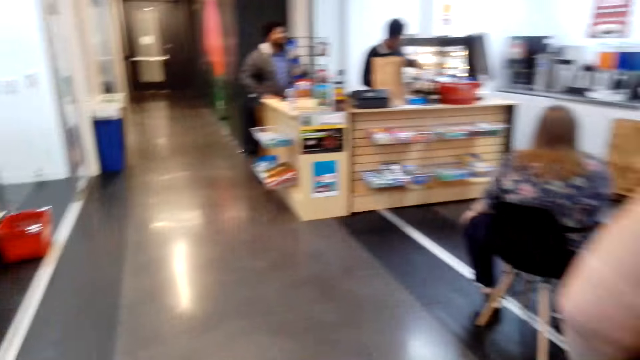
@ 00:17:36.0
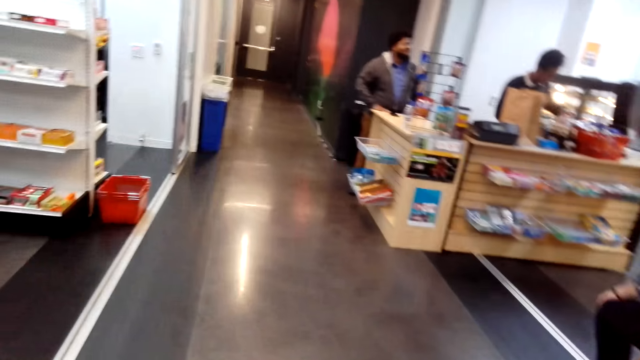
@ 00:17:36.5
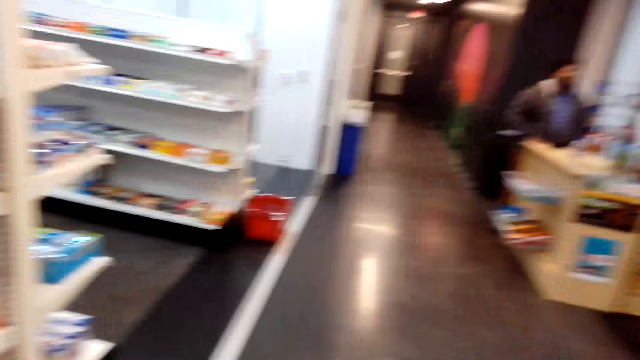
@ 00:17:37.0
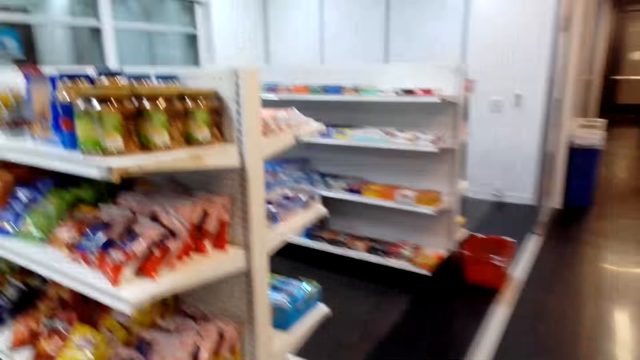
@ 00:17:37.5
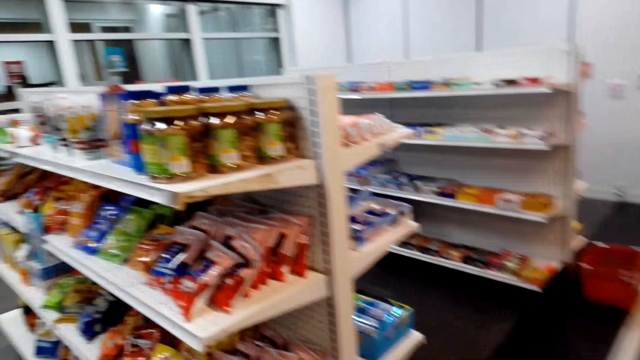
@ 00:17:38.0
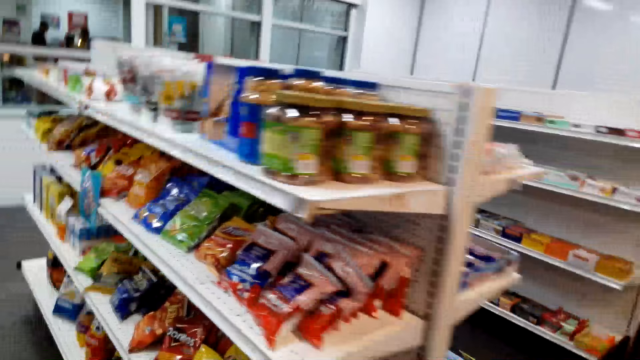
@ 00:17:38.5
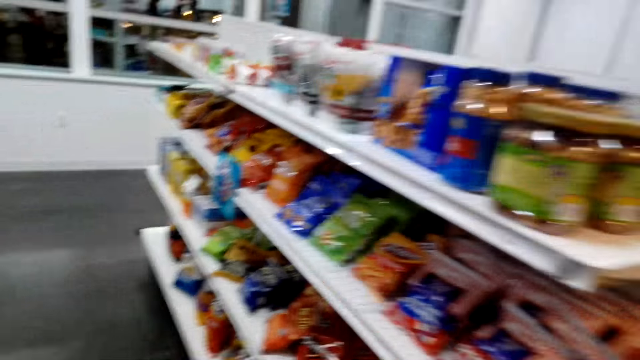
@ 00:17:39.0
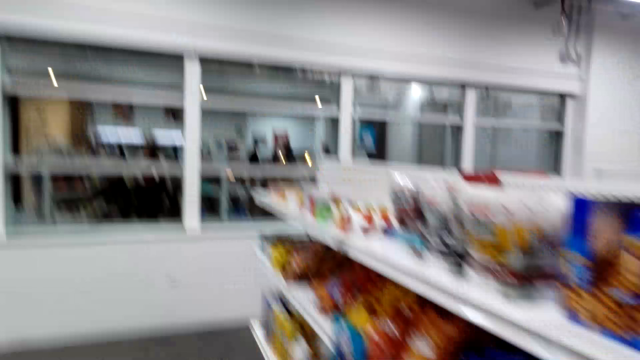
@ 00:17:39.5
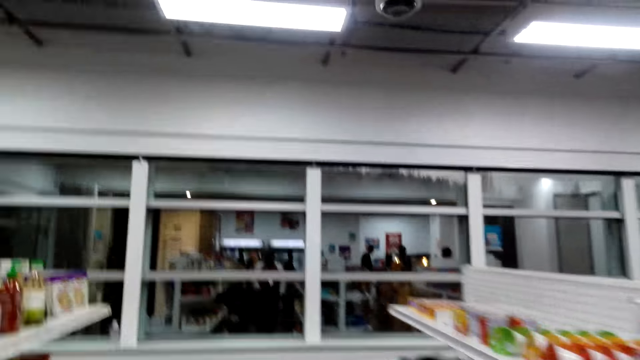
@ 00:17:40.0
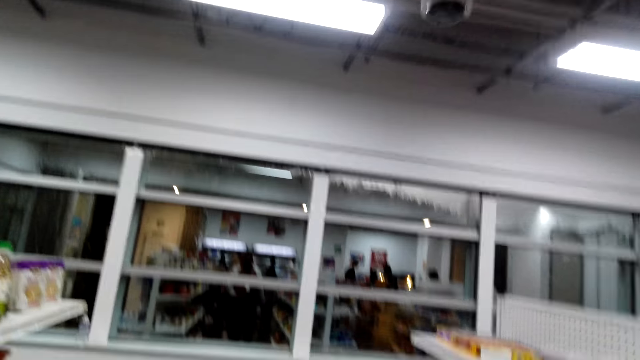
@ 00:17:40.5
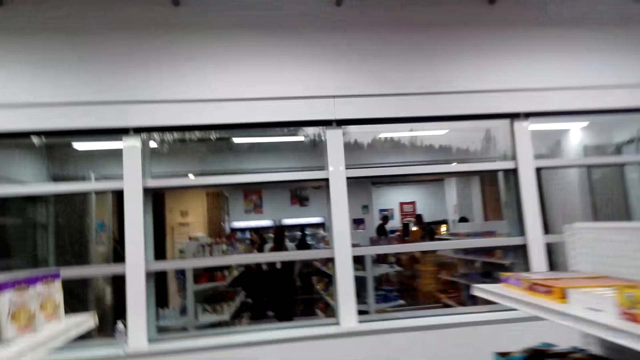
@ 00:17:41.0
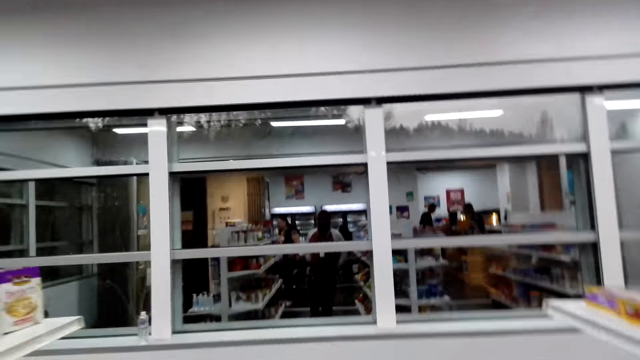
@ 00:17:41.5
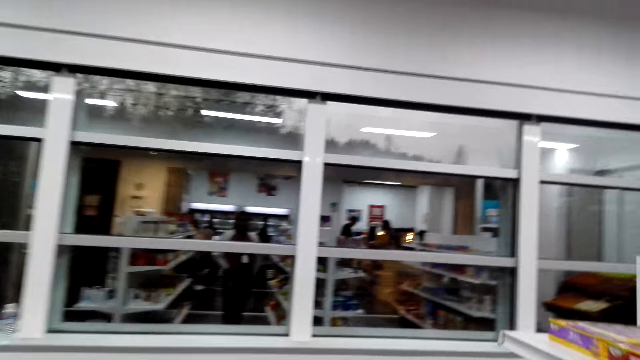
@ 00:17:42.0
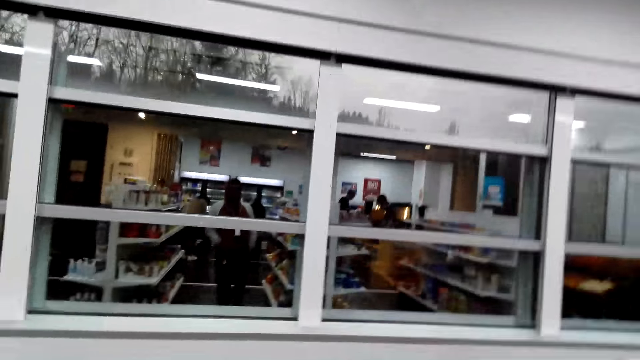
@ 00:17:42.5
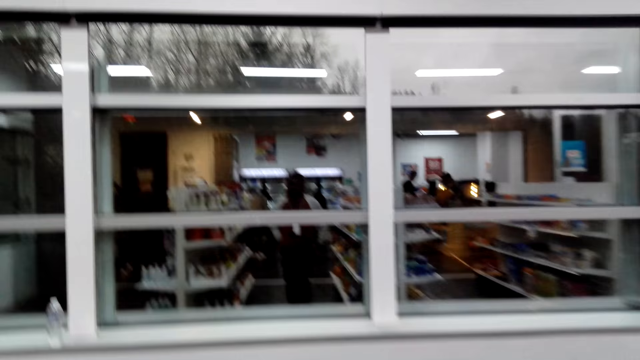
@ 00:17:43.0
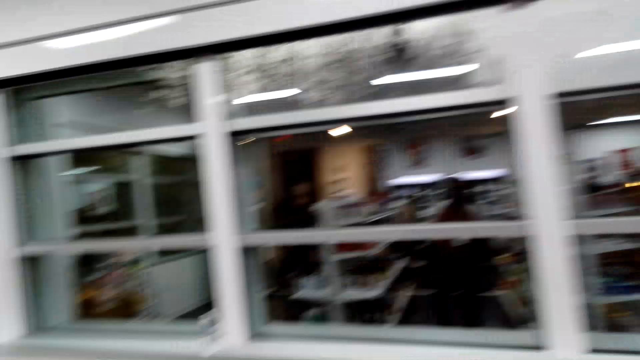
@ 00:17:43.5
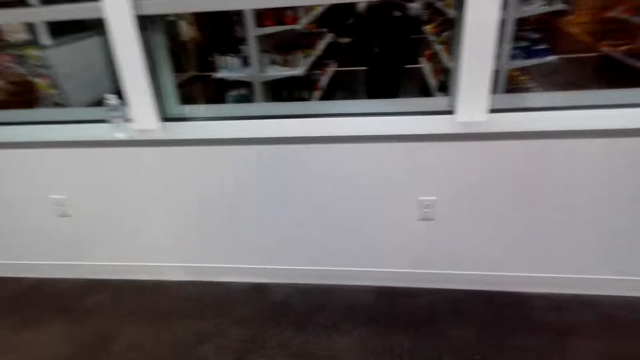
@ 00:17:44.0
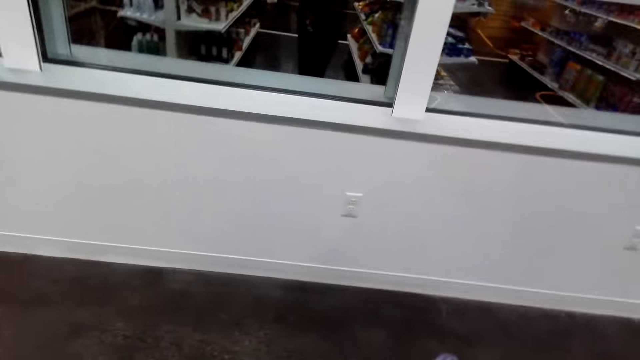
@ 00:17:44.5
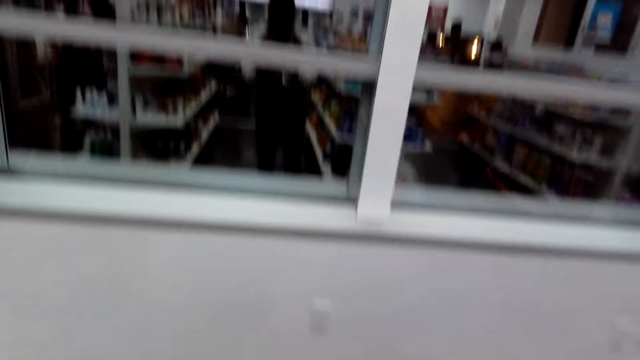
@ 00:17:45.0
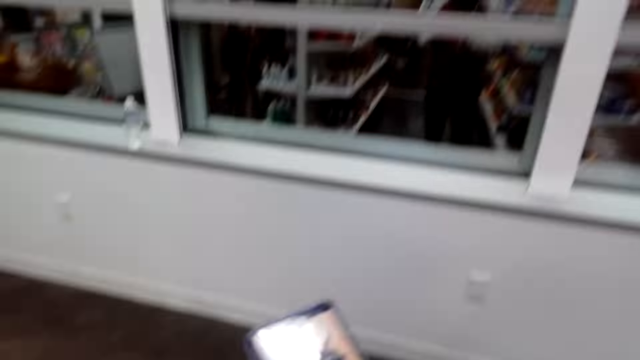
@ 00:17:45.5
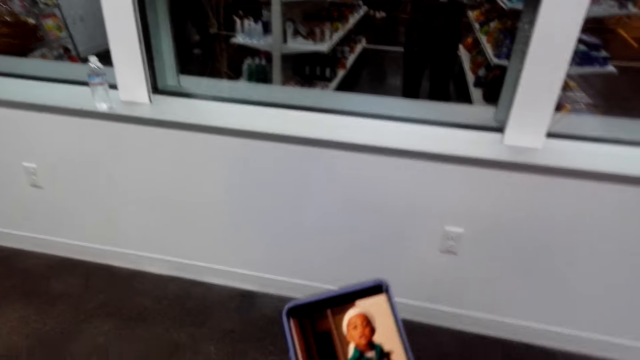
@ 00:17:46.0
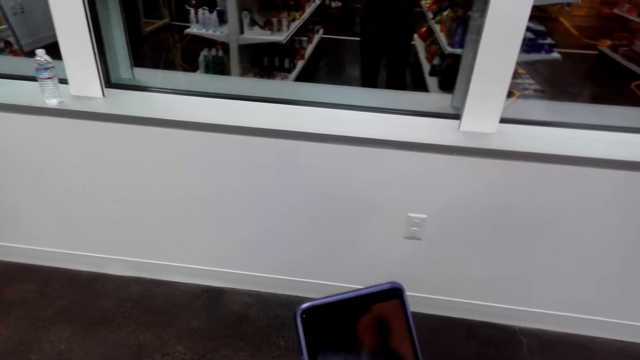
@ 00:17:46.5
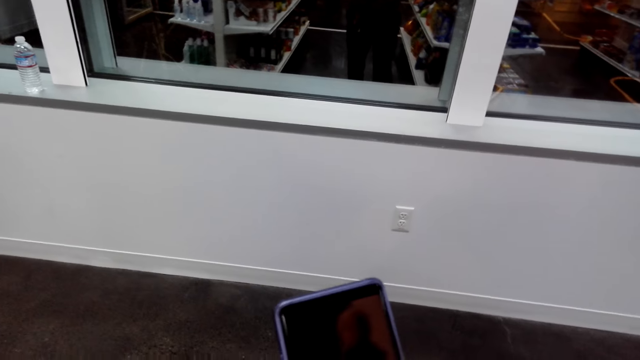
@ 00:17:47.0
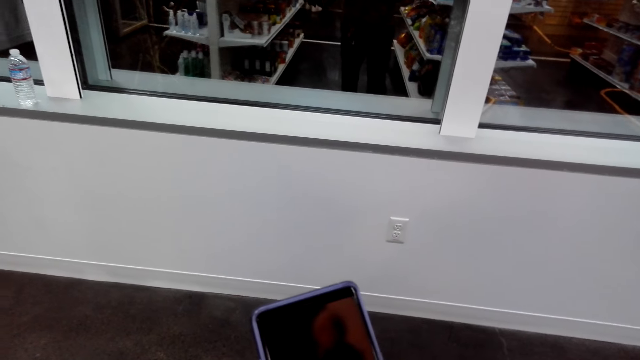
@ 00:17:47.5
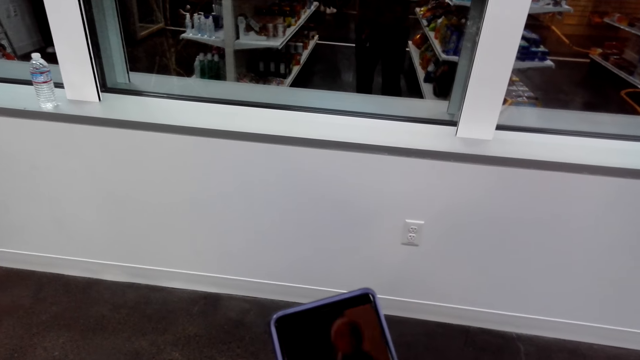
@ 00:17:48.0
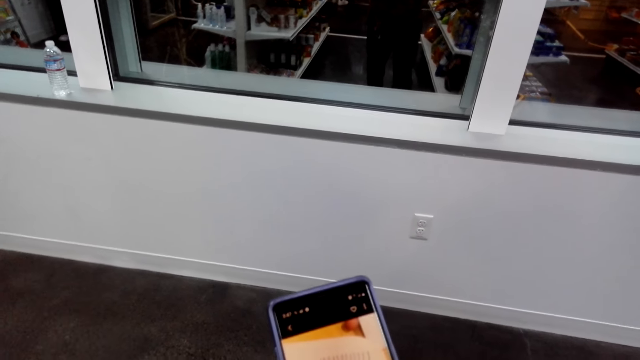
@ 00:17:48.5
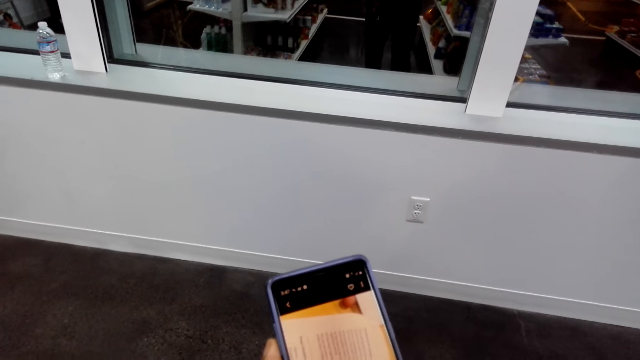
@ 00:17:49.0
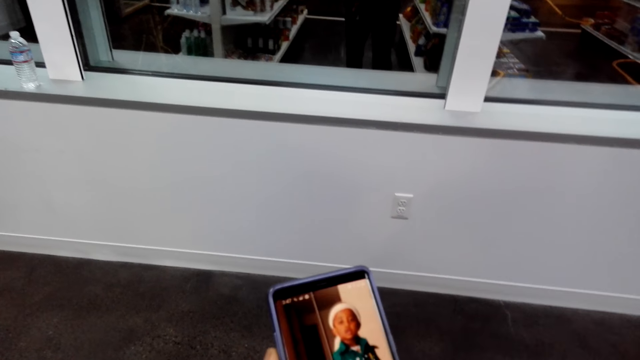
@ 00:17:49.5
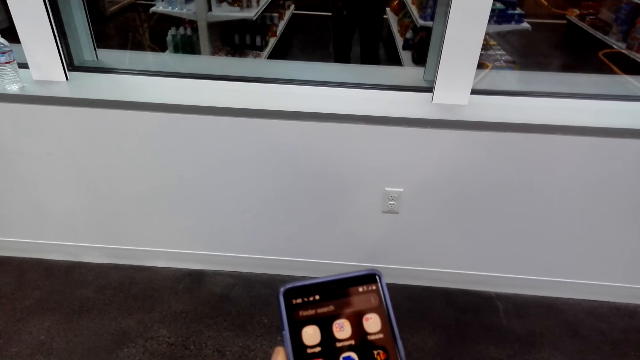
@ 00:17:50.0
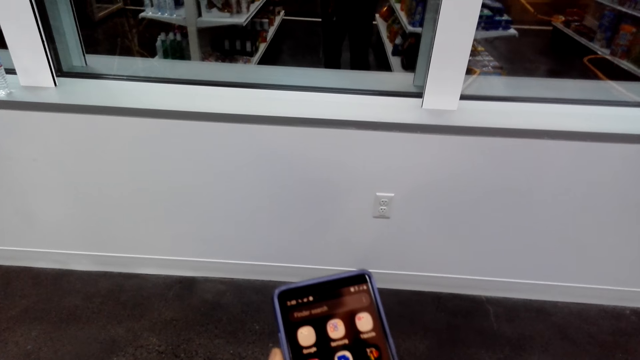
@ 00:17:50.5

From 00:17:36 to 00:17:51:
The camera wearer walks around in the supermarket. They operate a phone.

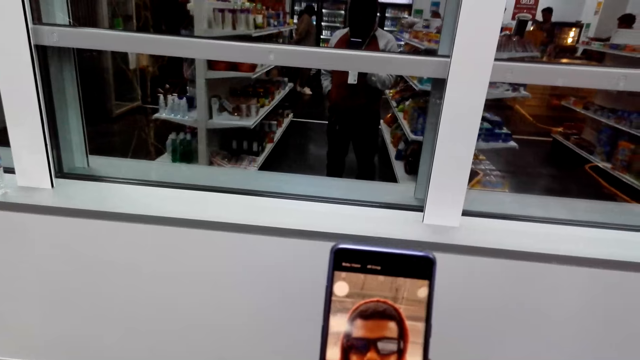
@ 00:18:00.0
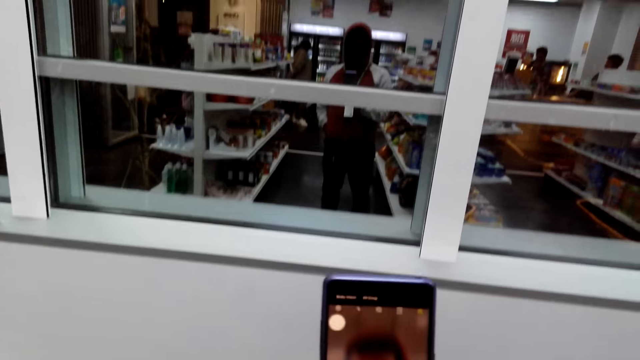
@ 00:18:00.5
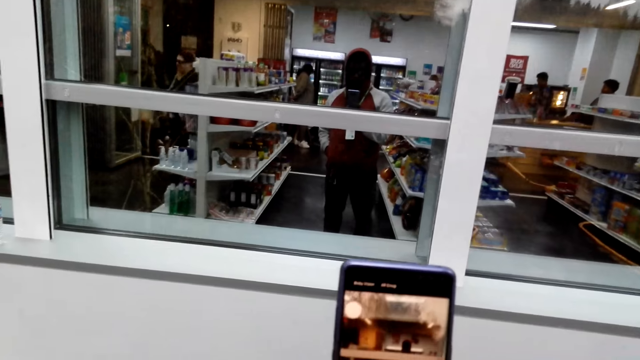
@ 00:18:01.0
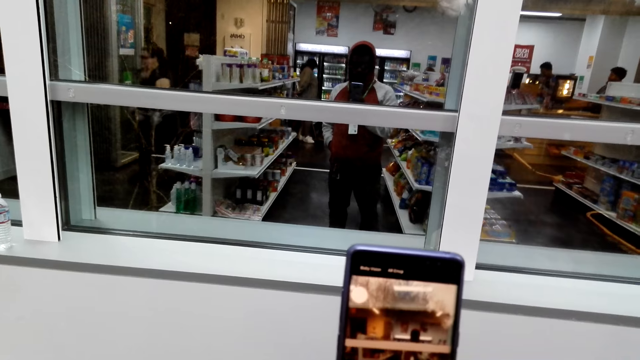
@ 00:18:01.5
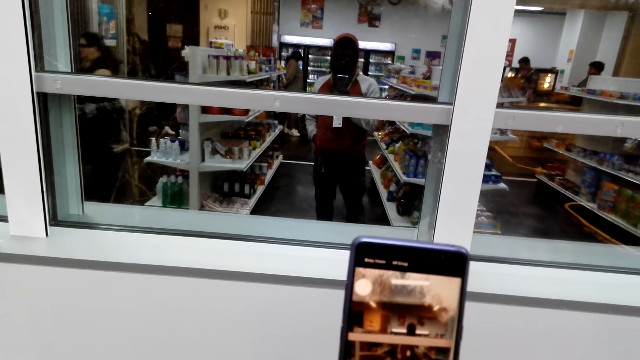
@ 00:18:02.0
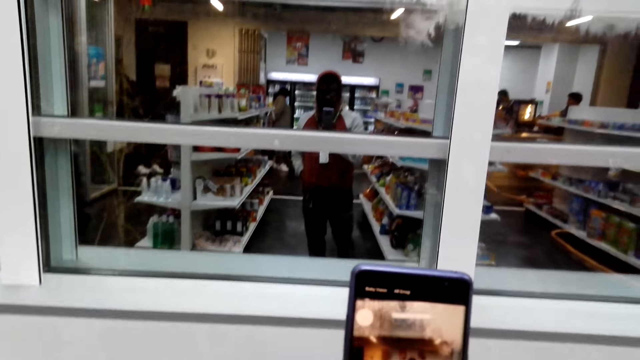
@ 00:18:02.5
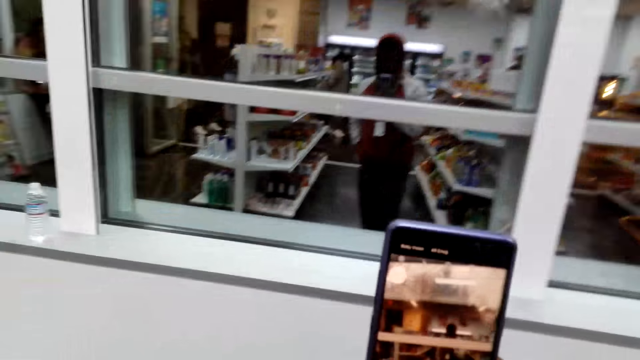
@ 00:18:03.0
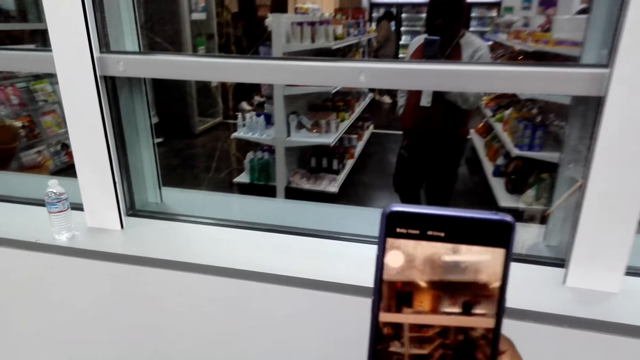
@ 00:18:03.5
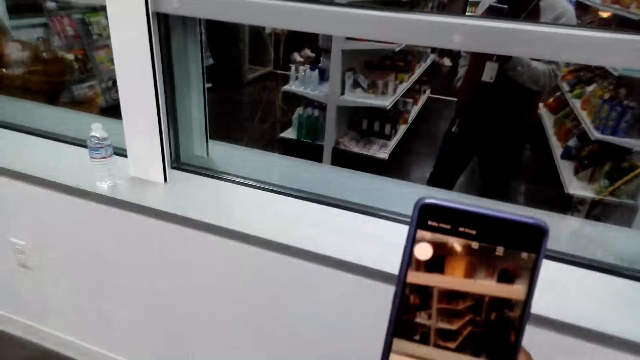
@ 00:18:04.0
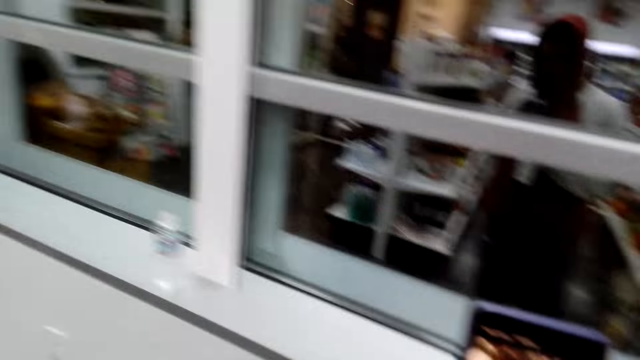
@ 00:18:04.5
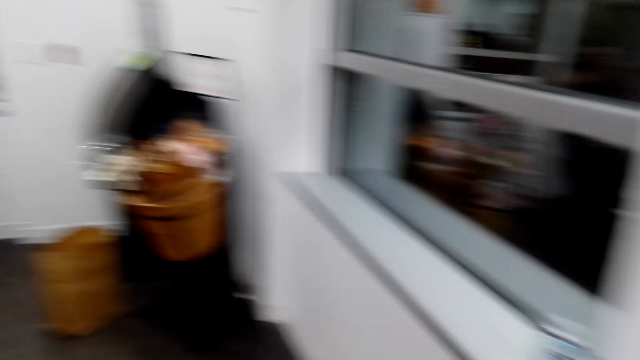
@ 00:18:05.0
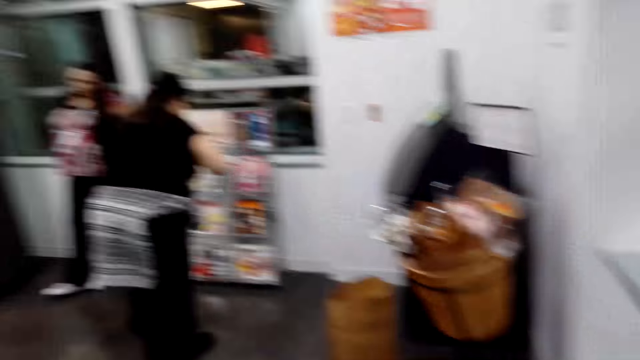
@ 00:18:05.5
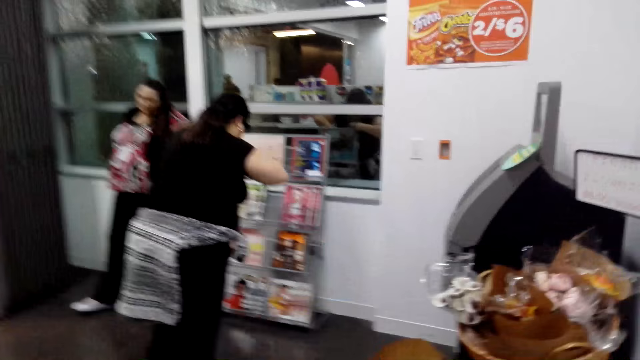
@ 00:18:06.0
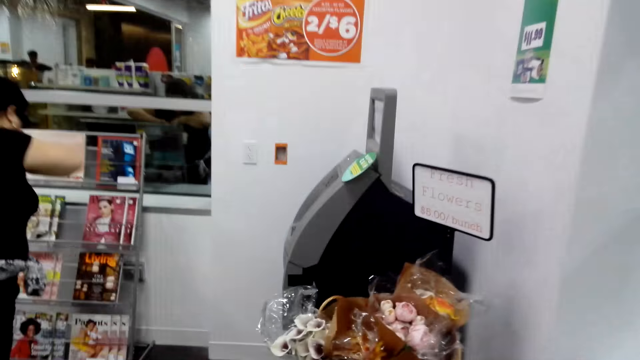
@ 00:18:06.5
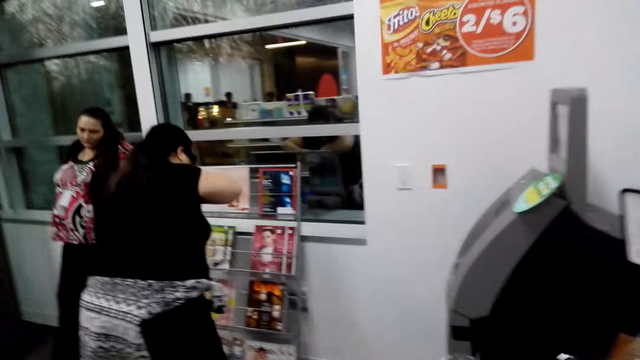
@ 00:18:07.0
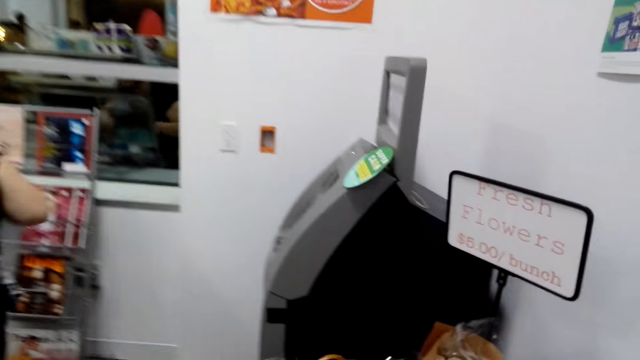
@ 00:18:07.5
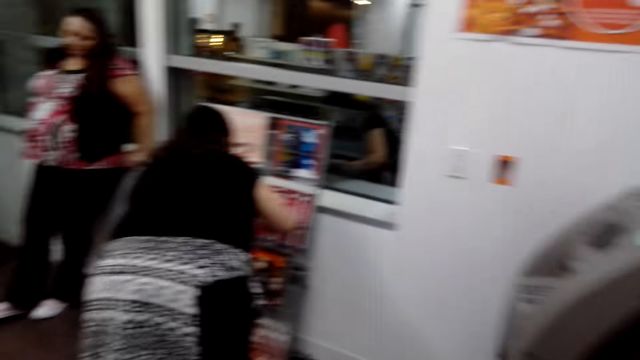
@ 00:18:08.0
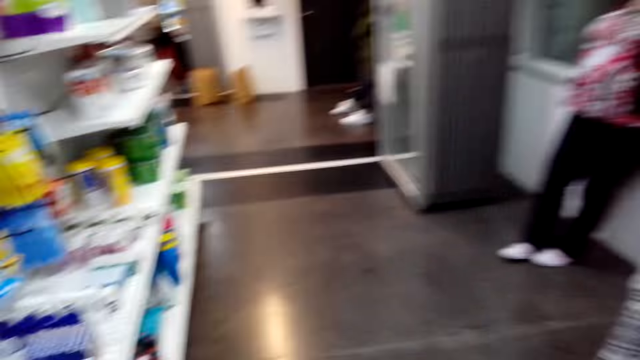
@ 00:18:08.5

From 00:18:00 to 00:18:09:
The camera wearer walks around in the supermarket.
